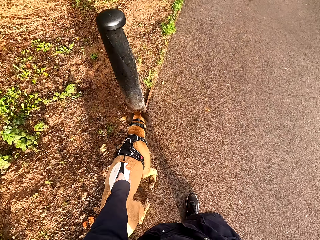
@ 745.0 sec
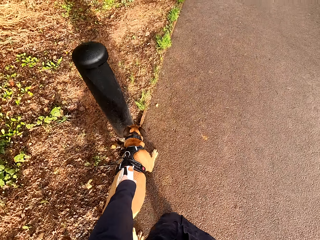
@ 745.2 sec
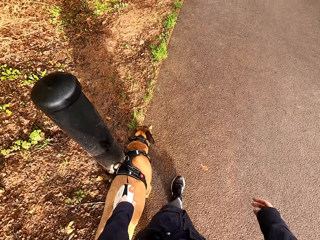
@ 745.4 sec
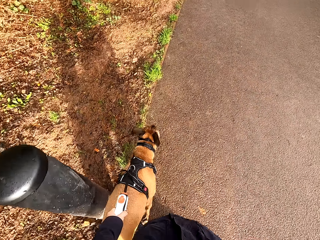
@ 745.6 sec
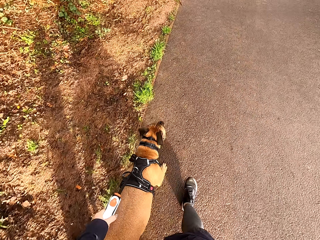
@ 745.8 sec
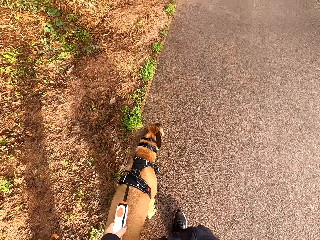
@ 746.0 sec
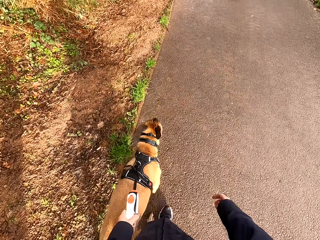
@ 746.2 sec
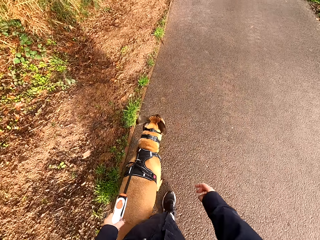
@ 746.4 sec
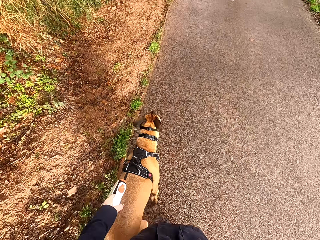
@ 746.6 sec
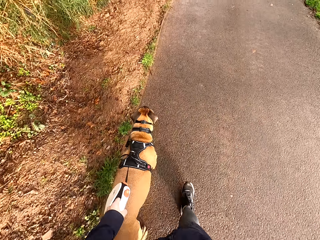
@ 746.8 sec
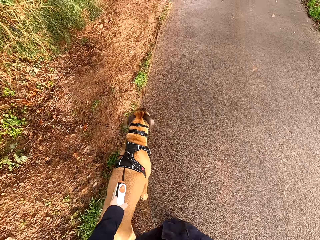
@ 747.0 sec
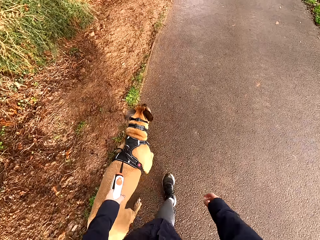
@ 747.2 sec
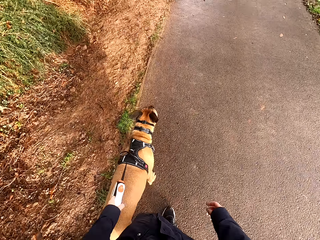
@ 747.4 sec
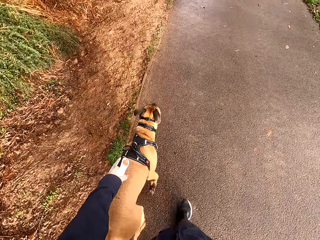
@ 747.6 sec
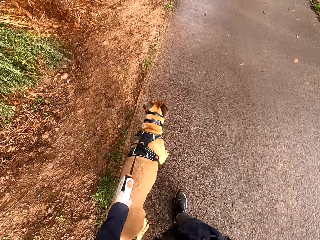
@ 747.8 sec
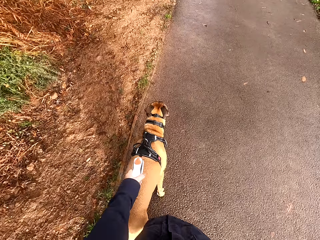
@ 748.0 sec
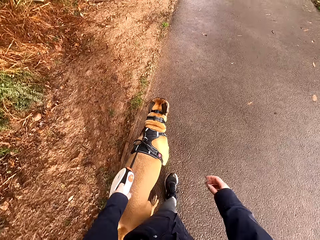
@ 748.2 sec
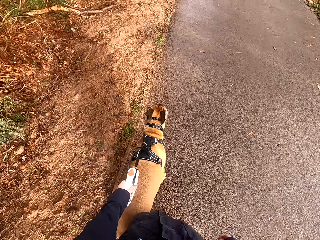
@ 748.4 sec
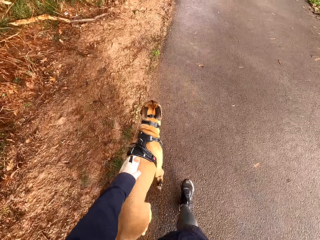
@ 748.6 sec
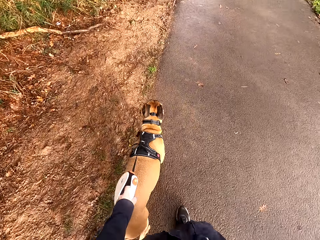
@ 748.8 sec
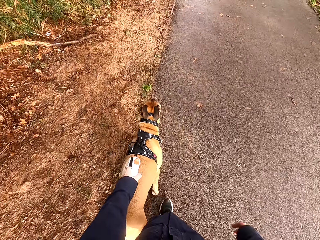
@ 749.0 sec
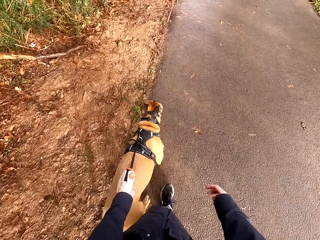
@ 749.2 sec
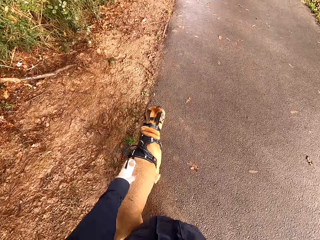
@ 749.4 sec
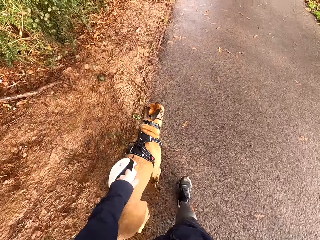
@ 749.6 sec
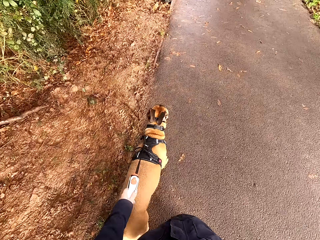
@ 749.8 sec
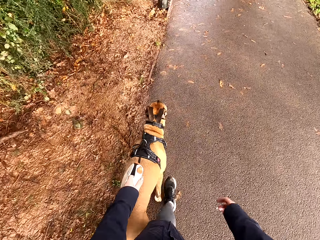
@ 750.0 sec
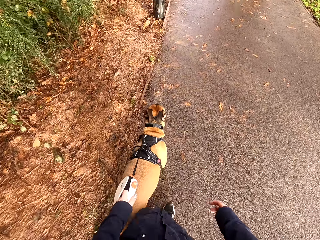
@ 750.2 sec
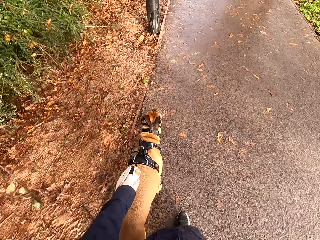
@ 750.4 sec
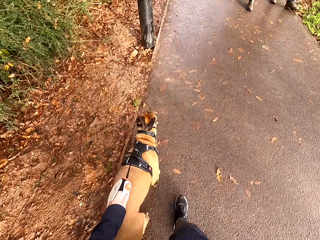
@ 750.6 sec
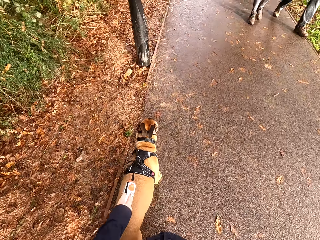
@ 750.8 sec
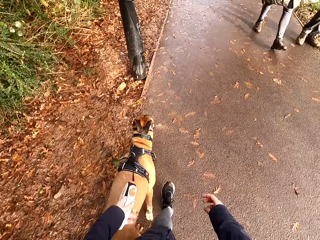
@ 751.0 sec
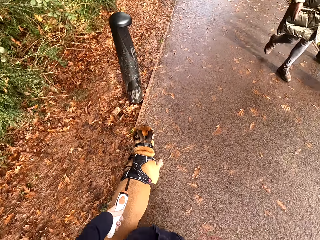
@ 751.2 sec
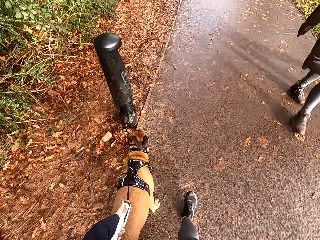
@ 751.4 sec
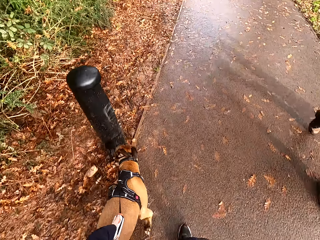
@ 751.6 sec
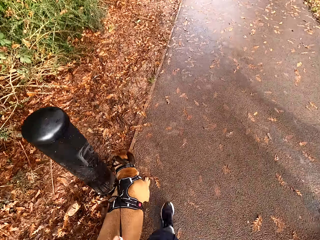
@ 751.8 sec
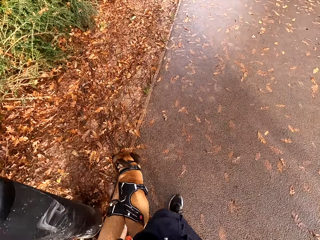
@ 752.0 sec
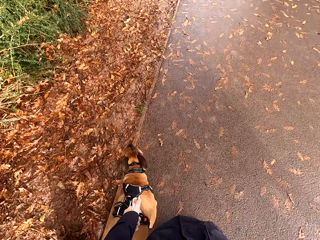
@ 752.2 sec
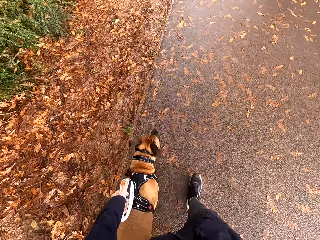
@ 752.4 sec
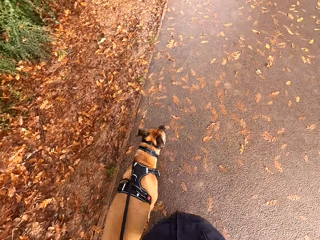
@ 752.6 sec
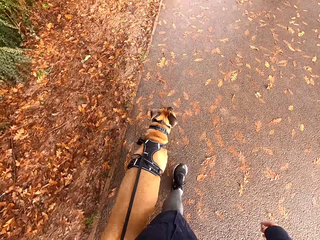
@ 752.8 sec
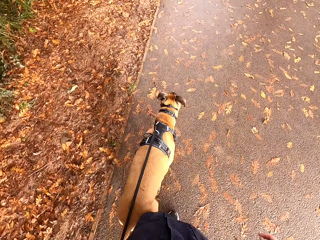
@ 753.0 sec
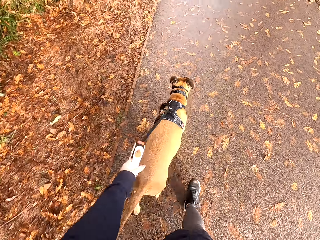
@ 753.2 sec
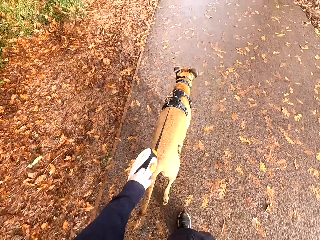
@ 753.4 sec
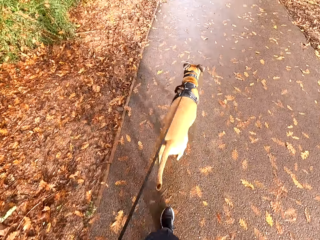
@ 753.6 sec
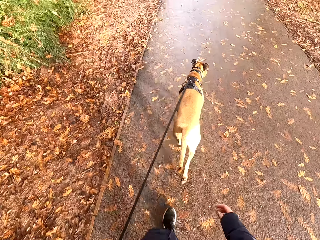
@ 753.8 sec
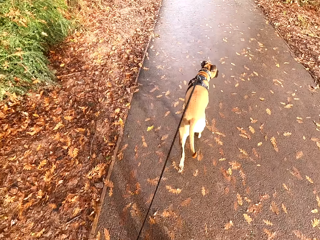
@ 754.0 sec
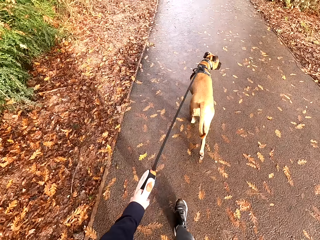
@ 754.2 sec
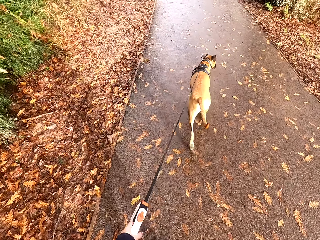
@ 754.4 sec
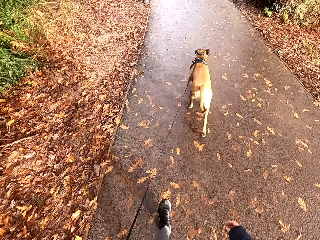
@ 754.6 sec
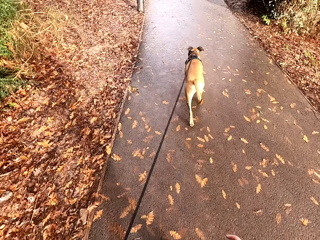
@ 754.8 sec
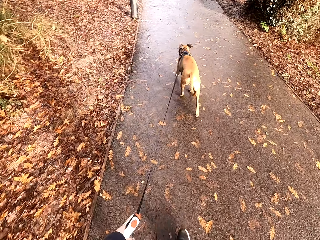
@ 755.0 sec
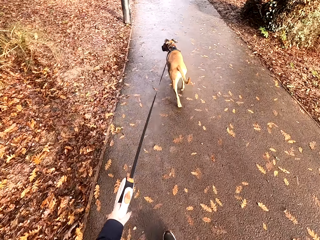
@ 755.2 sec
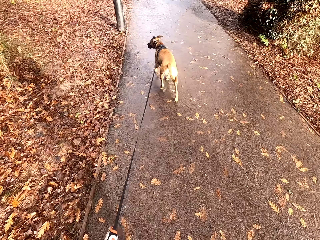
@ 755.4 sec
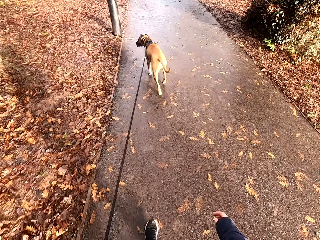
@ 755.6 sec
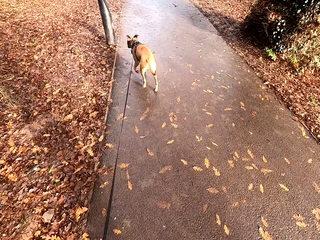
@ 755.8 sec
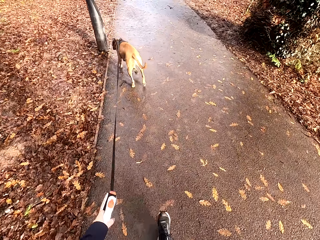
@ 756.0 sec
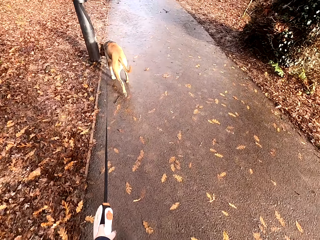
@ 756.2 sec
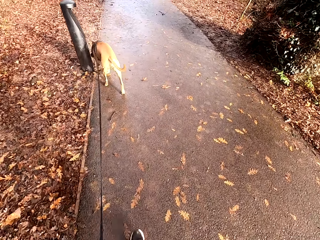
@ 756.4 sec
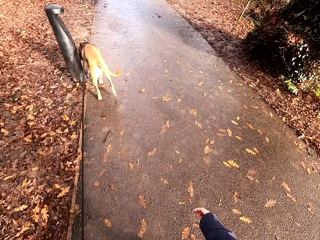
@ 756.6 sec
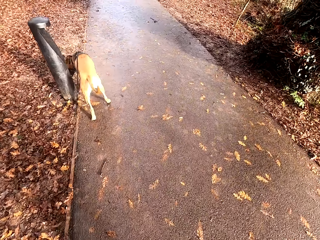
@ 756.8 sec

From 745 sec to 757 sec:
The camera wearer interacts with the dog. They talk to the dog.

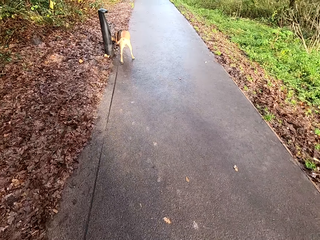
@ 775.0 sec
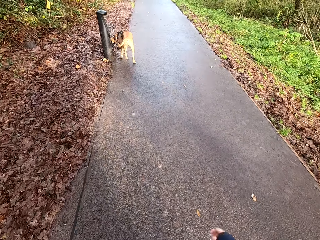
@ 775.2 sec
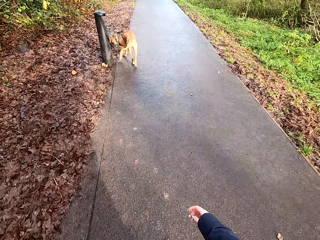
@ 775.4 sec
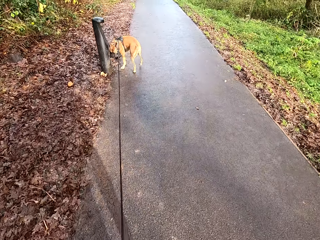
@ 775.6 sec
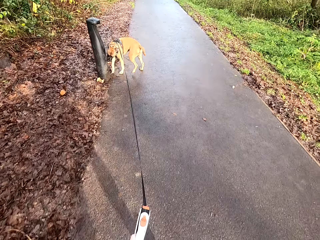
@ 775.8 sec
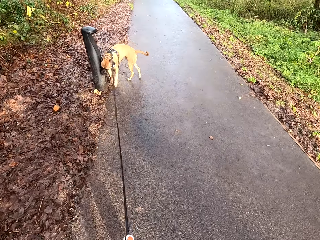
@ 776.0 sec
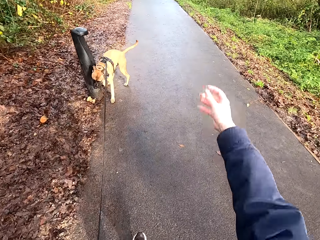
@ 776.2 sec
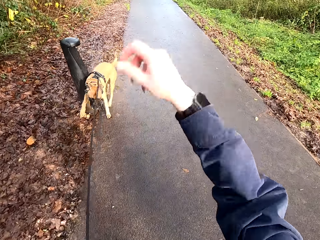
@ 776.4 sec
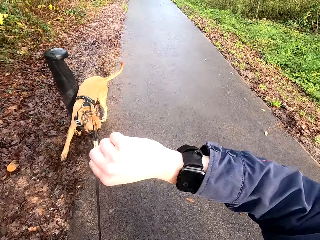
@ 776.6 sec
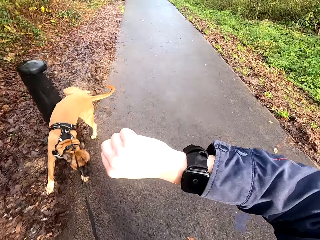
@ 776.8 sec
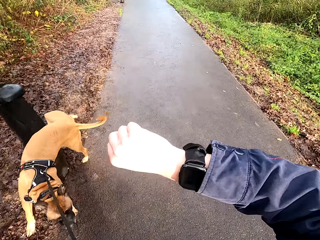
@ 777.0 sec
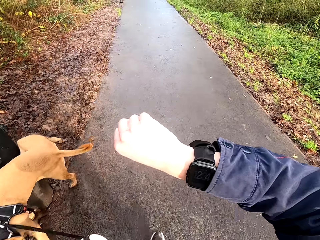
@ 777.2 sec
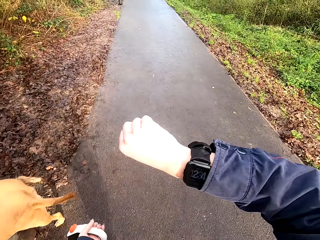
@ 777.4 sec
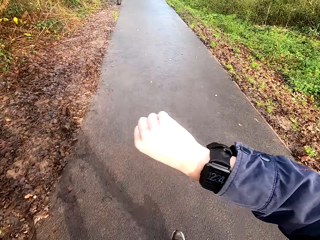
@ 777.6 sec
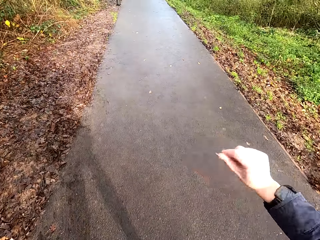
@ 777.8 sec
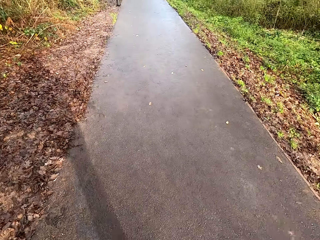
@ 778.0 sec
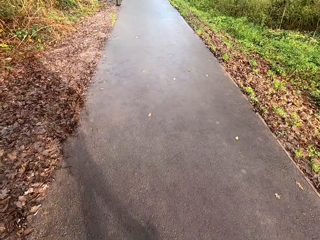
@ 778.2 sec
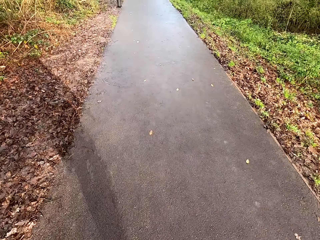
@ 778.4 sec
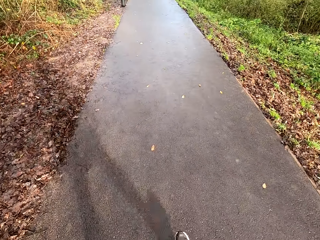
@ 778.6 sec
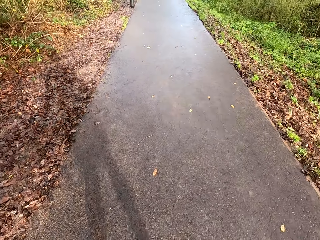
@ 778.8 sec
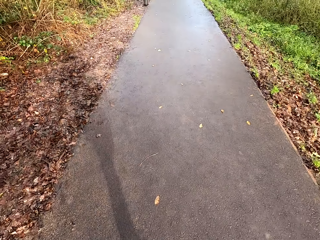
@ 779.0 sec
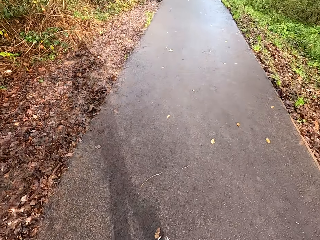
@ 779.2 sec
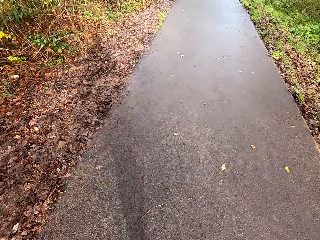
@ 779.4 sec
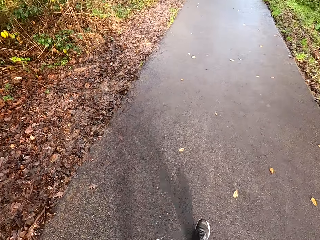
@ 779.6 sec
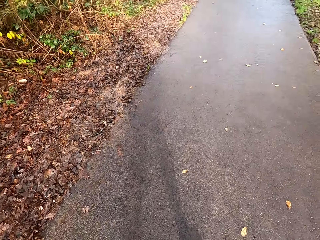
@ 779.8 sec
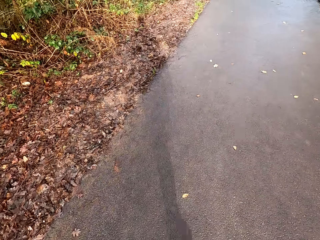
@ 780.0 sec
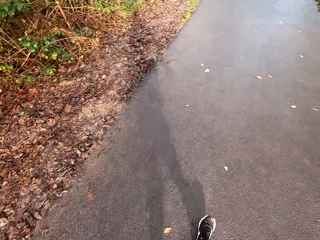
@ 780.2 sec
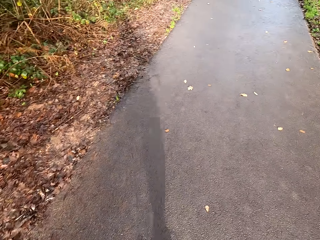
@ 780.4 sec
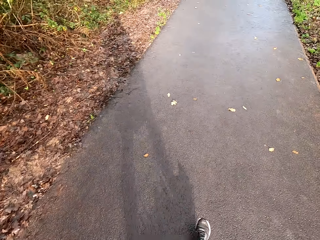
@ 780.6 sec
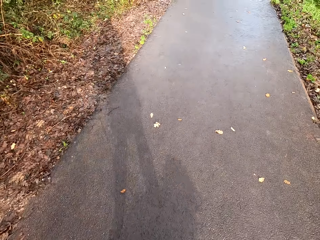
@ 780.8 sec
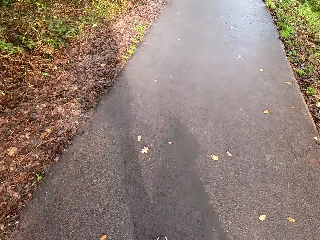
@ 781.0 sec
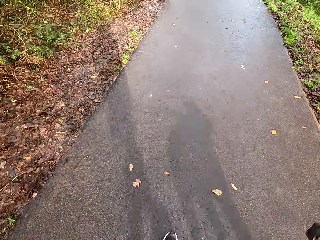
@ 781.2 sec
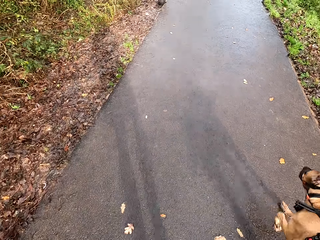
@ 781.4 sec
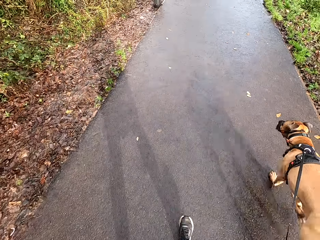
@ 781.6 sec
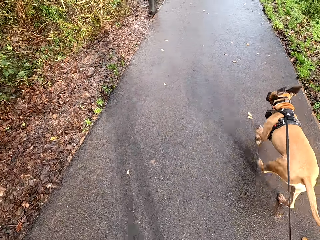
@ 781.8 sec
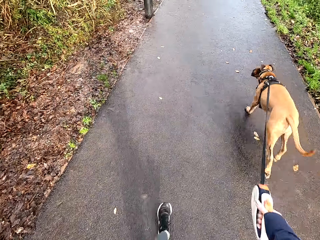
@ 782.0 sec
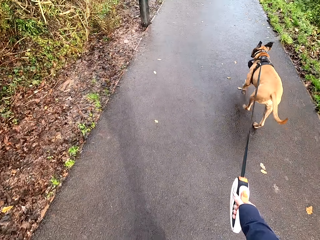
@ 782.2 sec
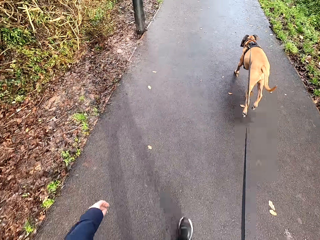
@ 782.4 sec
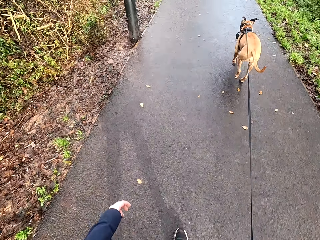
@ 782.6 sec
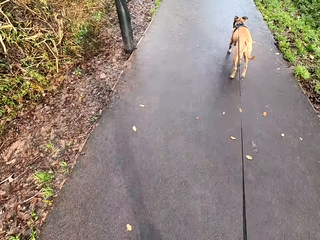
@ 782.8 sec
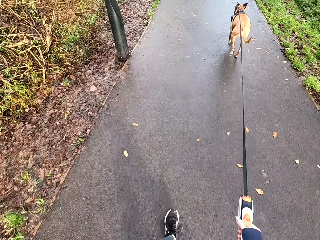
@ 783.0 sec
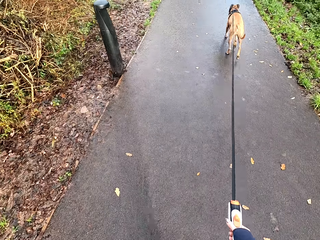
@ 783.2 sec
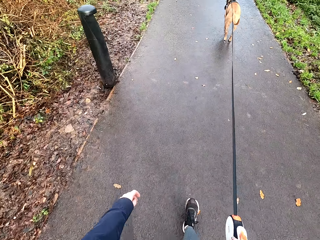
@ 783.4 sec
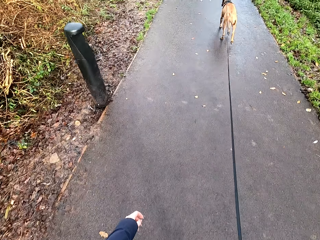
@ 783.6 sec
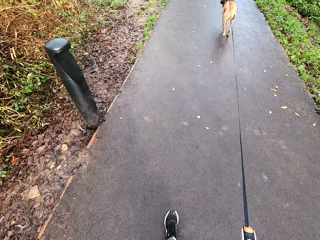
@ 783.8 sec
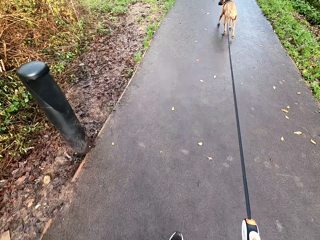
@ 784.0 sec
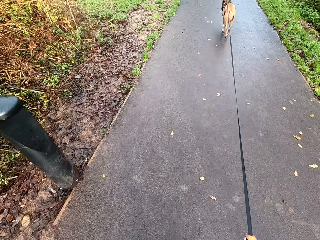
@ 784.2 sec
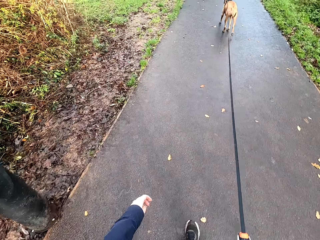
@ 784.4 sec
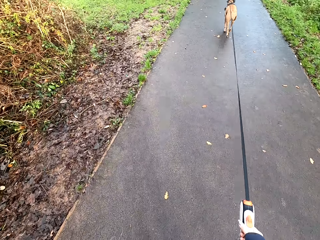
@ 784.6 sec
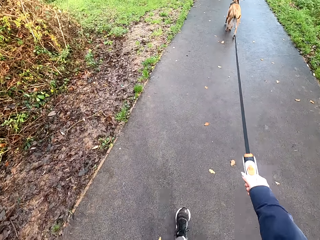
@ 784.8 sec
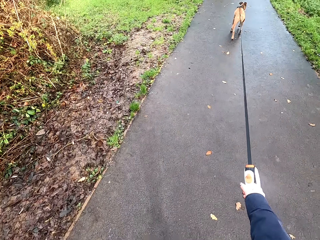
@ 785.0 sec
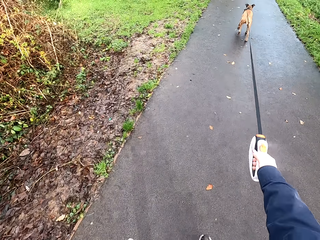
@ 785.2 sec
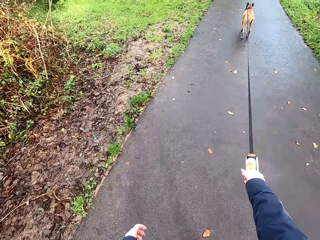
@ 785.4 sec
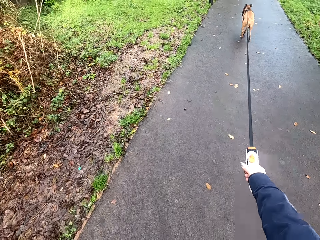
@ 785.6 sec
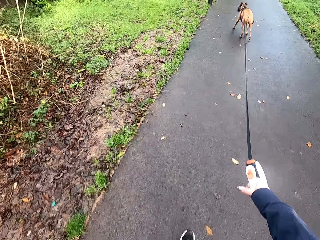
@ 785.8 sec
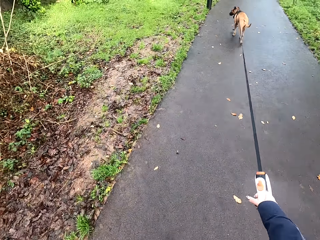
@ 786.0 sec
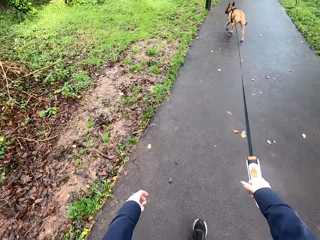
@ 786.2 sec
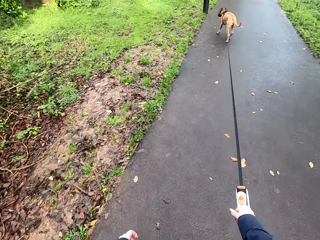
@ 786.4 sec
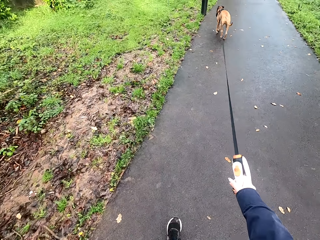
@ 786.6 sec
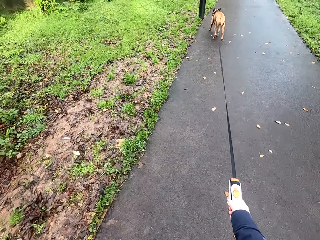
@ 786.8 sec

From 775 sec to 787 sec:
The camera wearer looks at the watch in her right hand. She walks on the road alongside the dog with the leash handle in her right hand.
